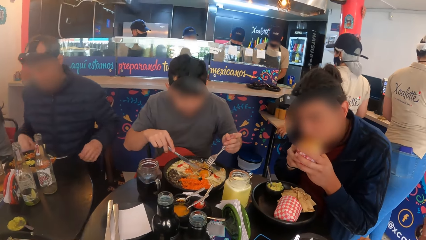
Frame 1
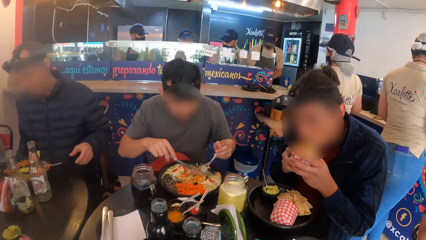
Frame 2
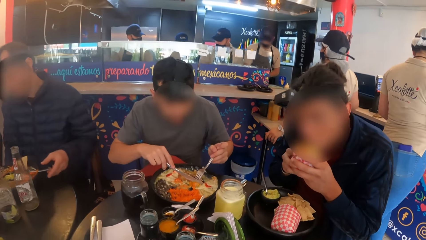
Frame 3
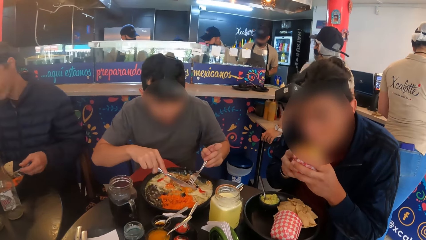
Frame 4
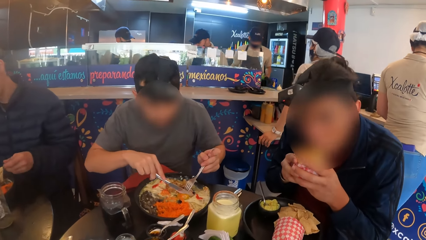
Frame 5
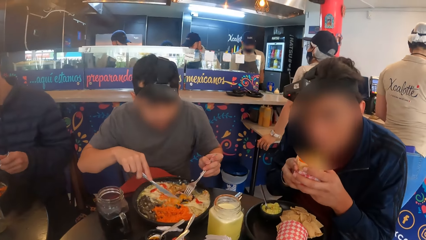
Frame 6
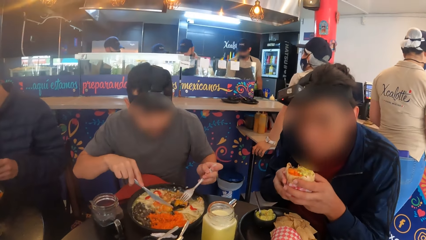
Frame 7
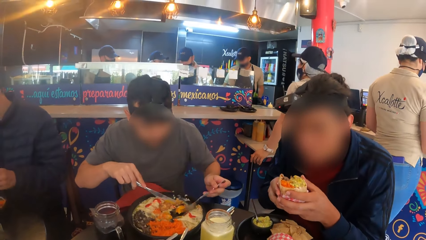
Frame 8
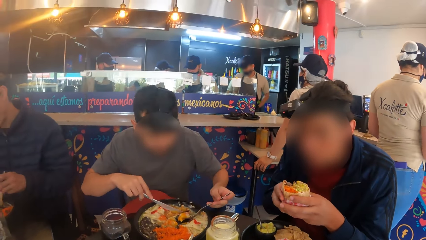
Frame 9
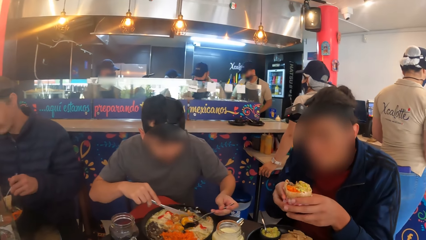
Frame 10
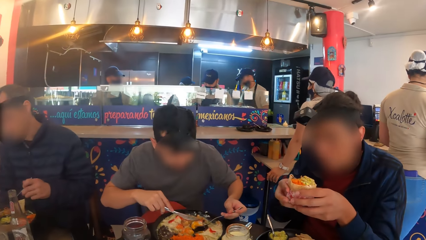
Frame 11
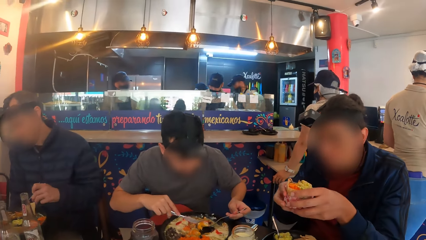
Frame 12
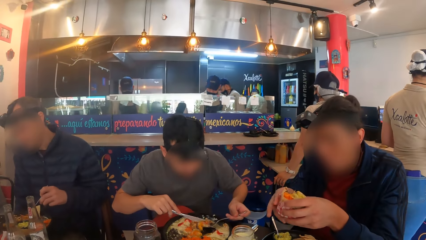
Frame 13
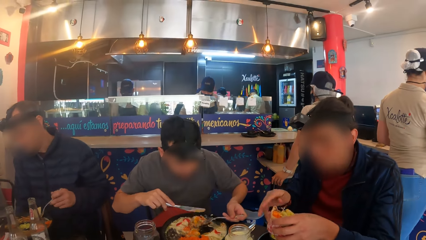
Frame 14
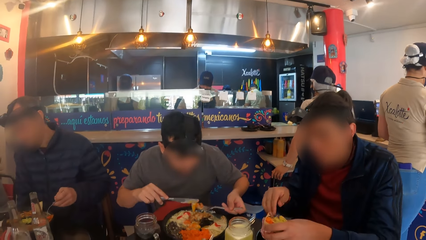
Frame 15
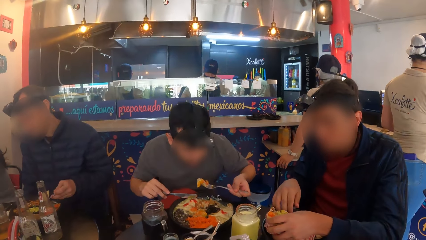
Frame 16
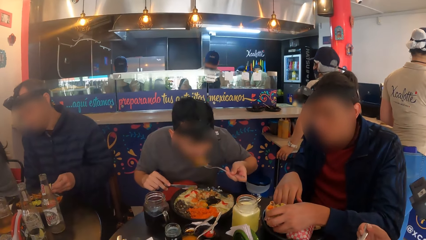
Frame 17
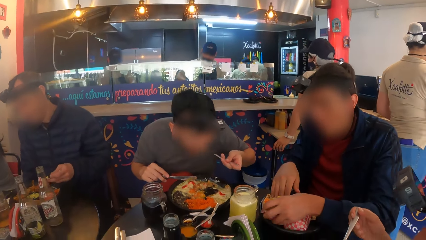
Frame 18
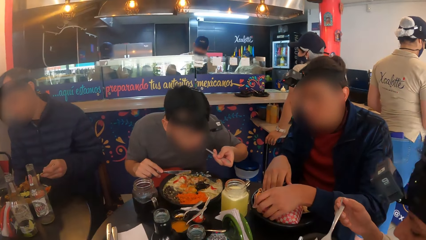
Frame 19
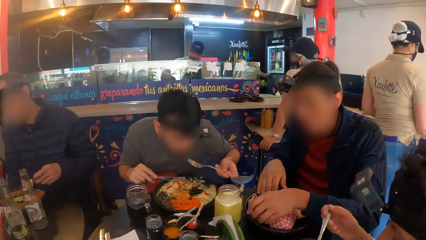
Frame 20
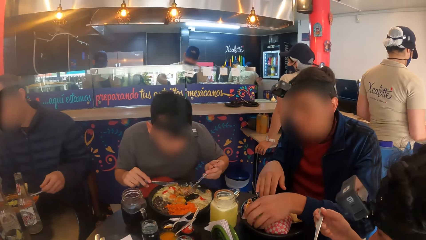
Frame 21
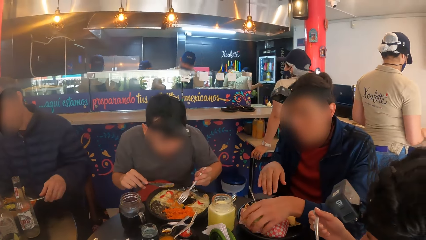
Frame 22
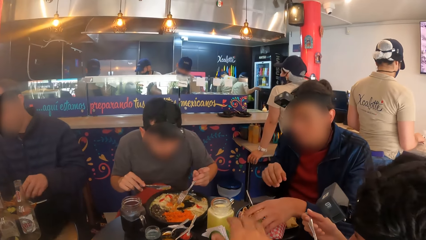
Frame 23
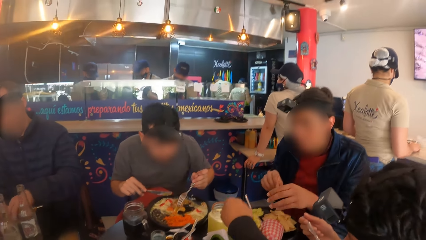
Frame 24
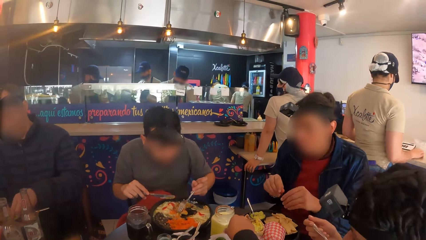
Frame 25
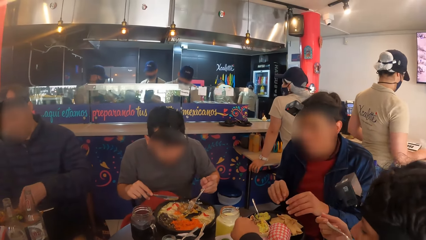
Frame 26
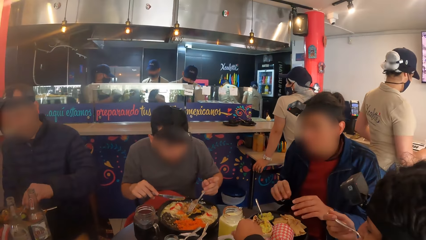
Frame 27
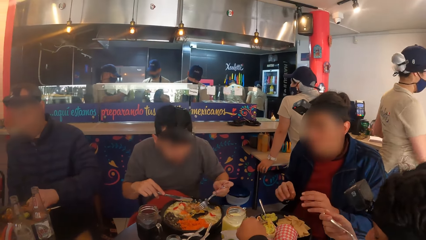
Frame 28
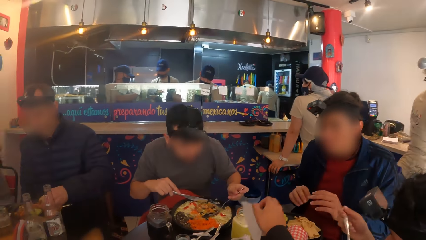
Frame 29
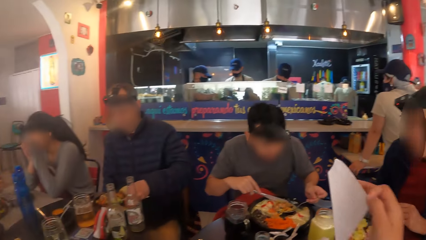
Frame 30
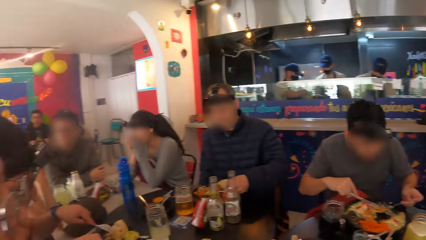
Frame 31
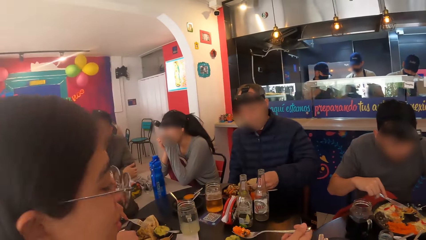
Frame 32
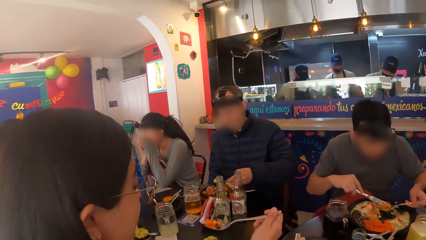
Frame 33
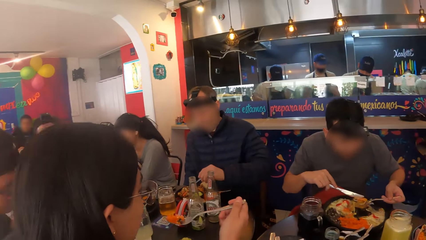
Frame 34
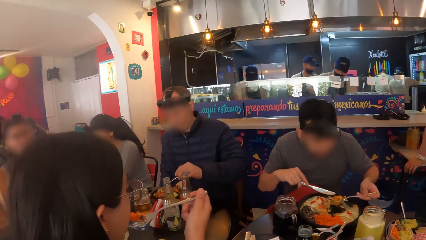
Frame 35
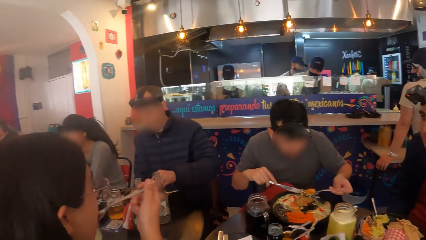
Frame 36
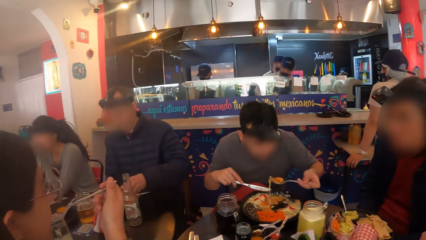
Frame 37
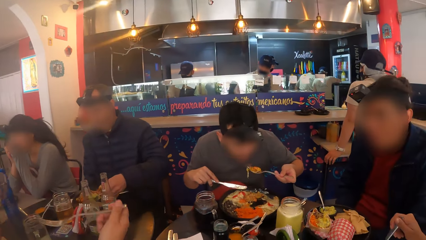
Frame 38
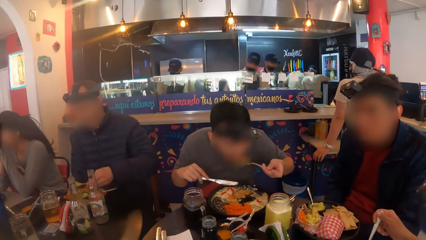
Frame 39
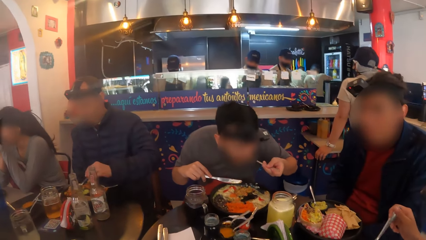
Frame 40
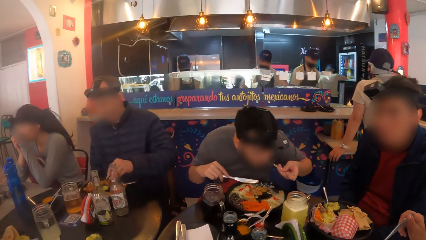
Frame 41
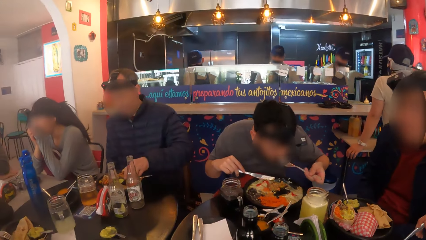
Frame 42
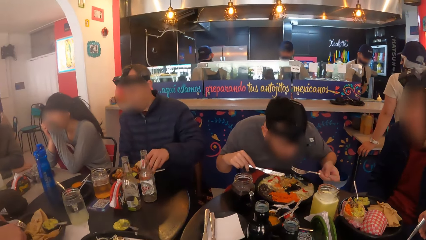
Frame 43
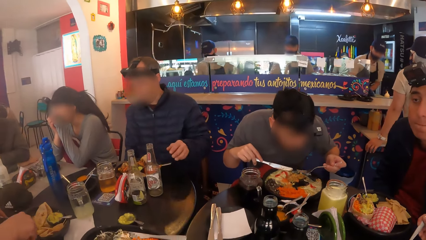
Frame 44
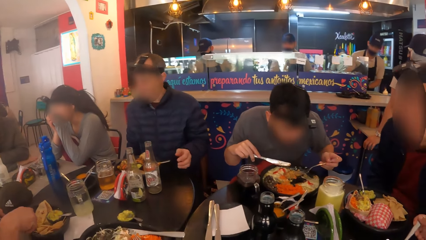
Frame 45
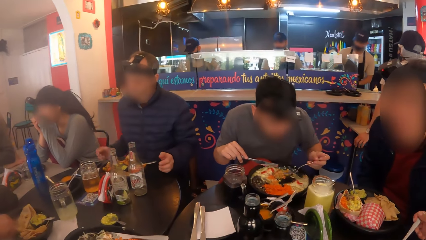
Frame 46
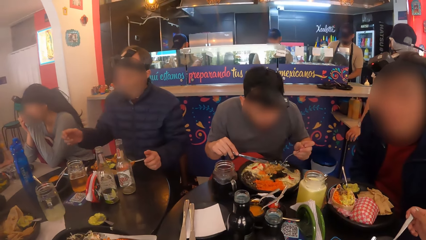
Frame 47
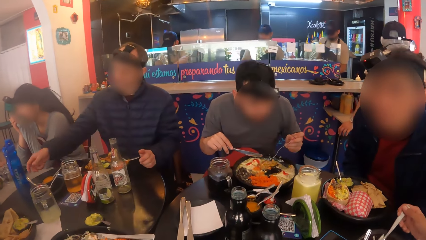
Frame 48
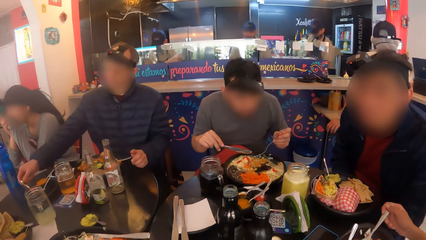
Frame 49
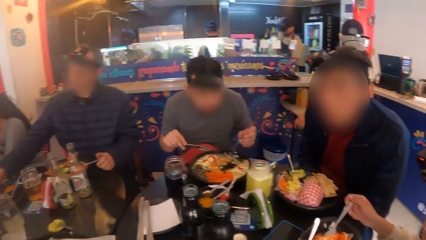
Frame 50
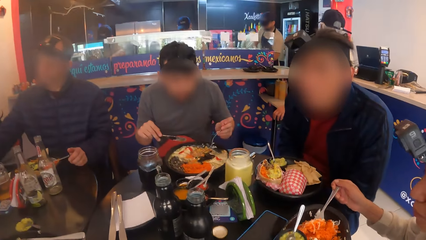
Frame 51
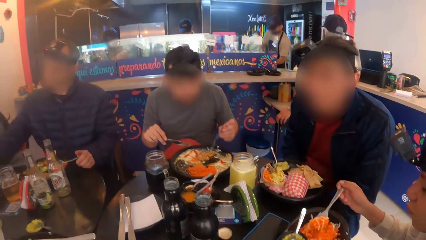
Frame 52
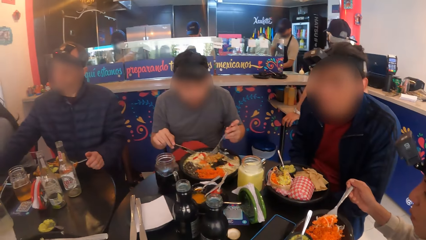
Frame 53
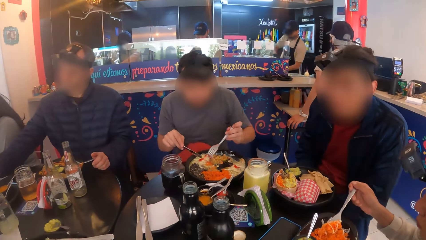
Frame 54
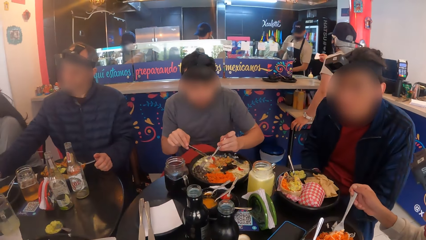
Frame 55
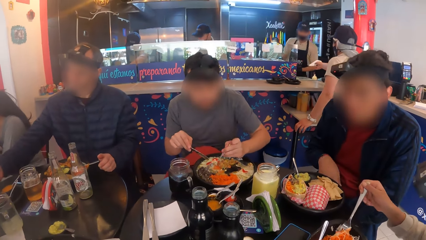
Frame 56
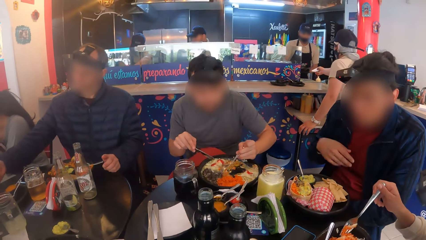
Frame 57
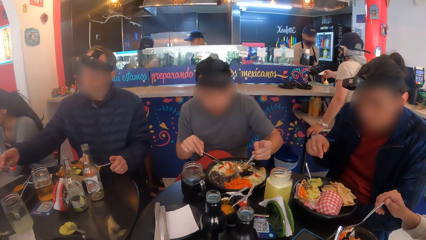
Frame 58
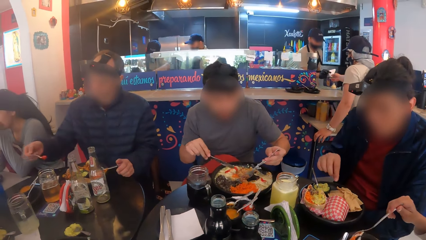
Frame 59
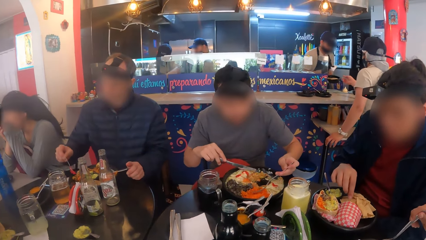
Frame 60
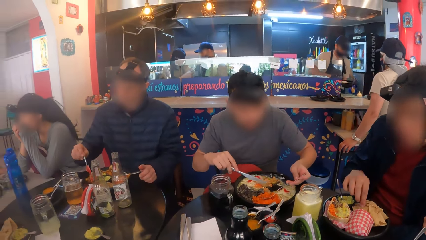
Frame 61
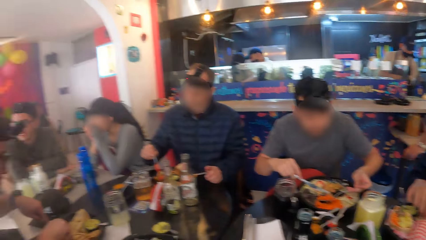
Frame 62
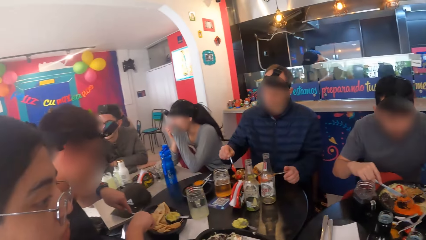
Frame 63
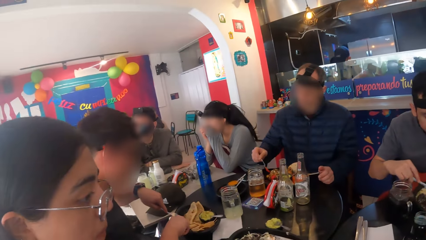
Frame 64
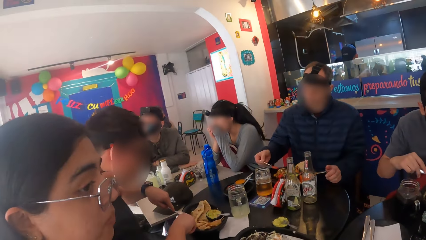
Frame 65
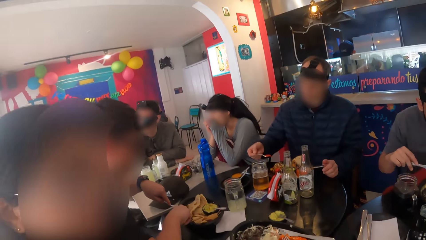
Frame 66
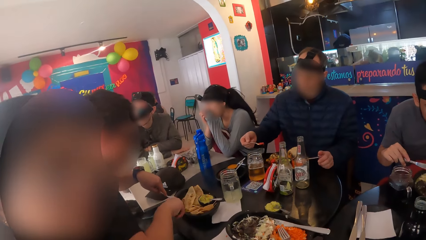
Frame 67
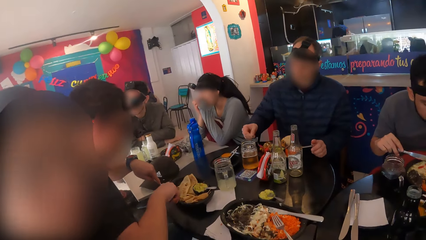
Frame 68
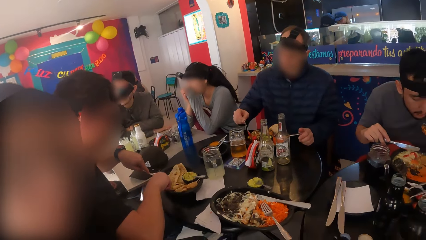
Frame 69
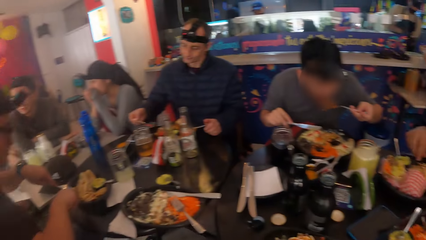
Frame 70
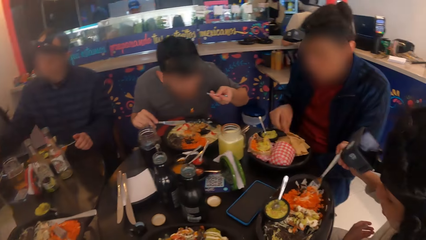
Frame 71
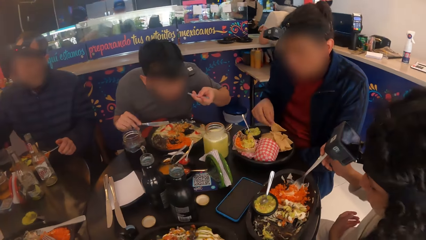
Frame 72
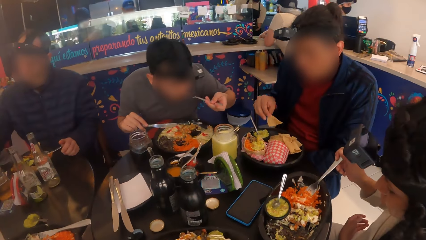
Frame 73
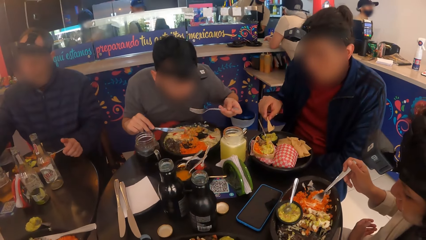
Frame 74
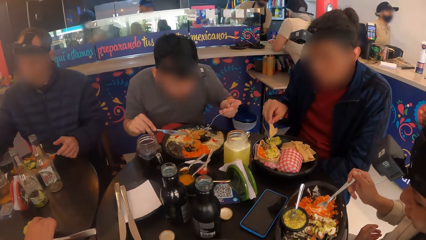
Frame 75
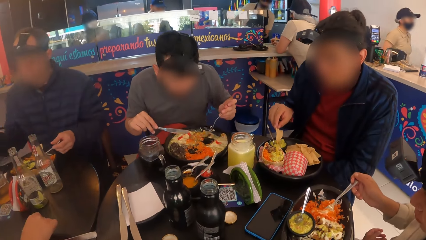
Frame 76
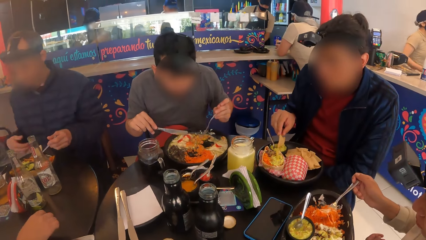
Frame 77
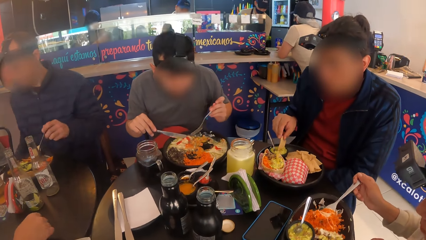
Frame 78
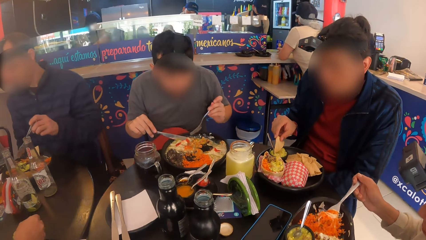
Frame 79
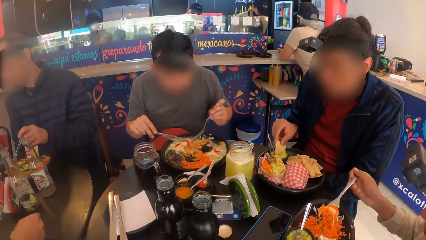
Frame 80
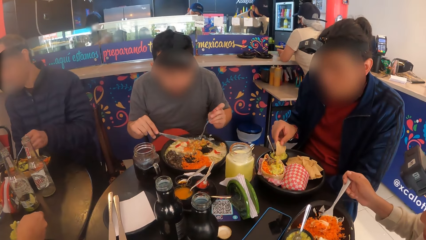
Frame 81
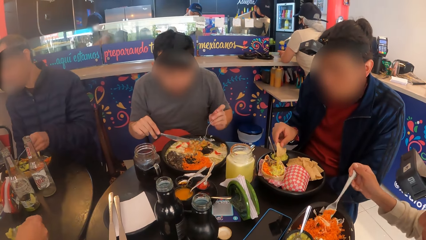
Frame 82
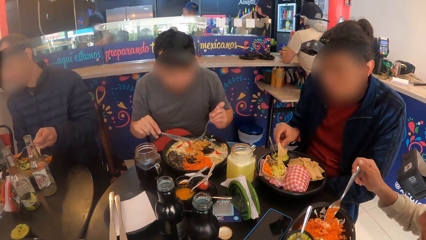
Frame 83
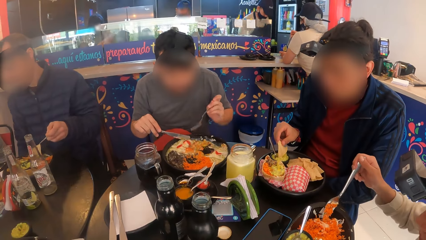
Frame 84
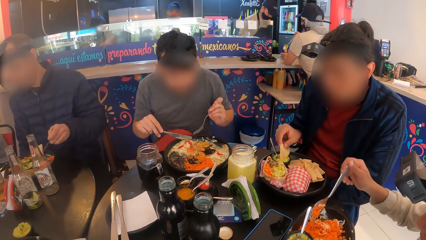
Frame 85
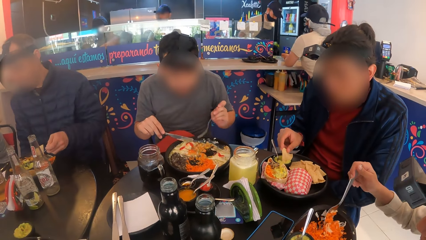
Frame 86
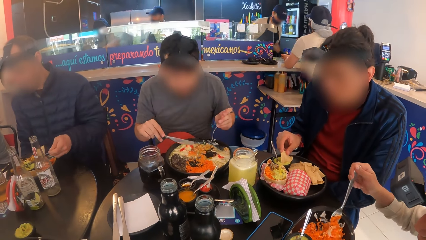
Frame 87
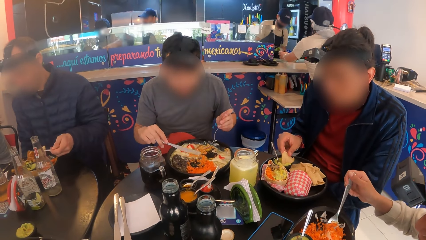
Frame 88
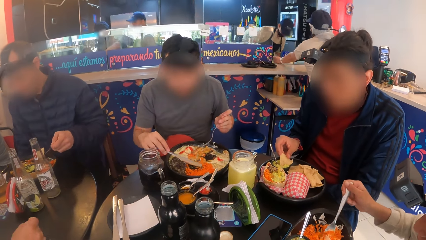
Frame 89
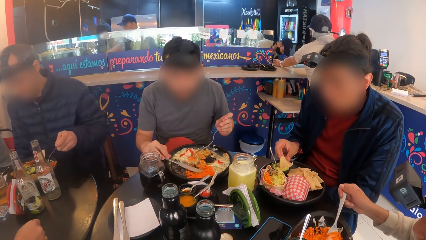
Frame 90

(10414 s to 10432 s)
A man eats chips from a plate on the table with a spoon in his left hand. Another man drops the sandwich on the plate with his left hand. The camera wearer holds a napkin in his right hand. The first man drops the spoon on the plate with his left hand. The other man scoops sauce from the plate with a spoon in his right hand to the plate. He eats the chips from the plate with his right hand. The first man picks up the spoon on the plate with his right hand. He eats chips from the plate on the table with the spoon in his left hand. A third man drops the knife on the plate with his right hand.
